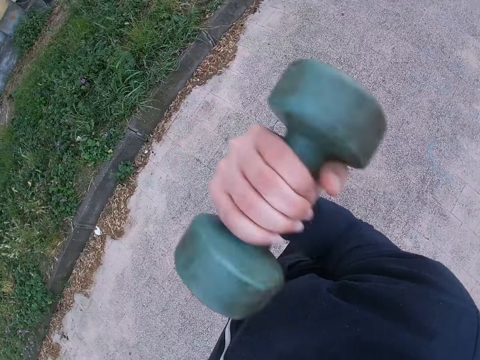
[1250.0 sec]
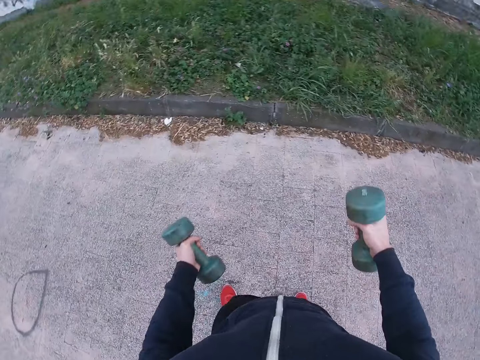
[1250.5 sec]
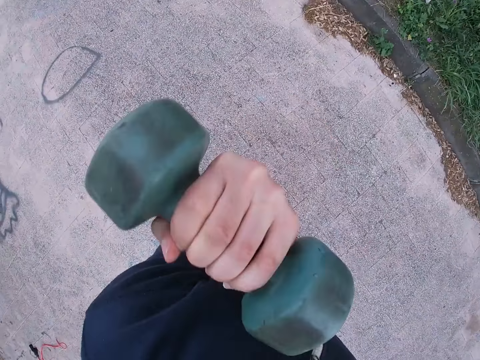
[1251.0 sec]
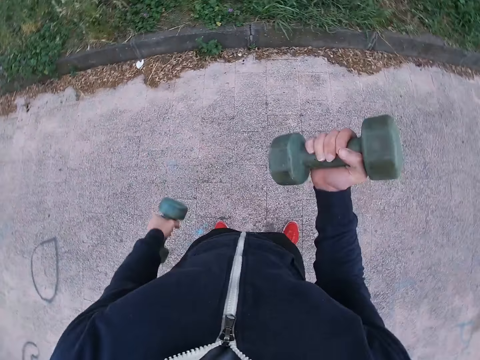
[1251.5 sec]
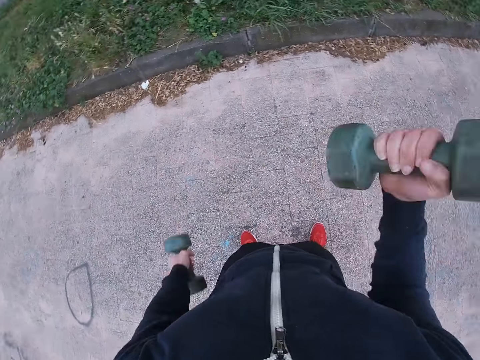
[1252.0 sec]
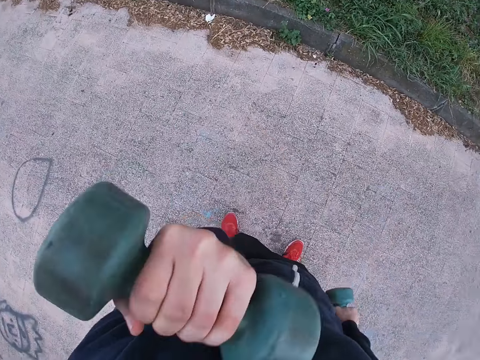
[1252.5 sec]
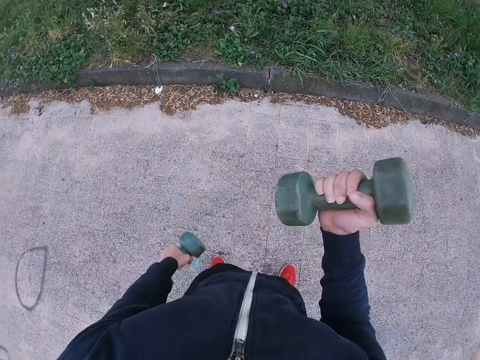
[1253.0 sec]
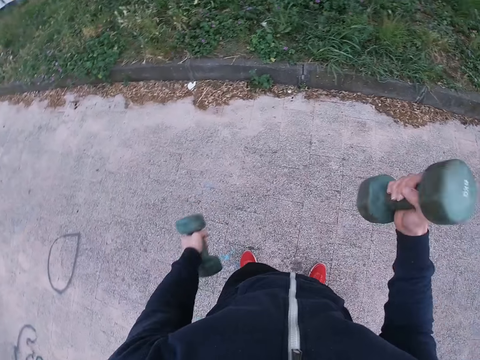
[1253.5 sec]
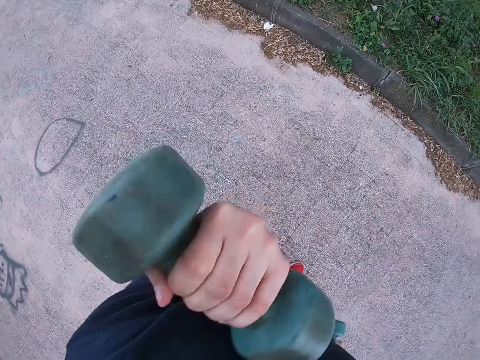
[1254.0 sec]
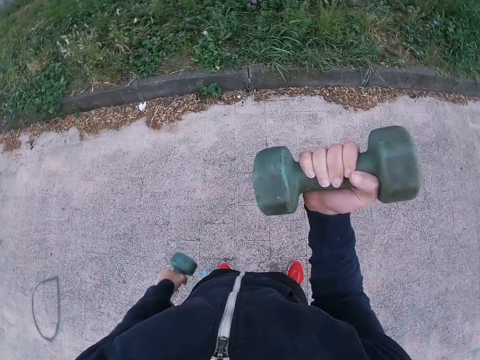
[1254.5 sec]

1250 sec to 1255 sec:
The camera wearer exercises.

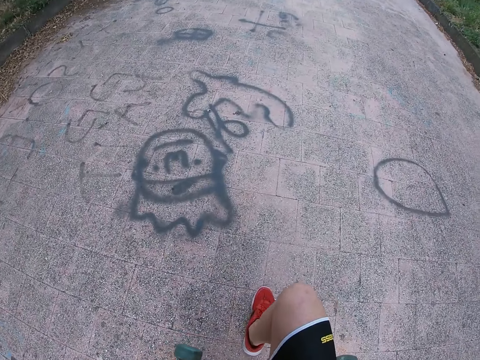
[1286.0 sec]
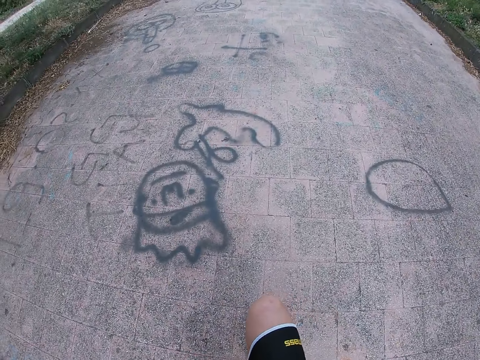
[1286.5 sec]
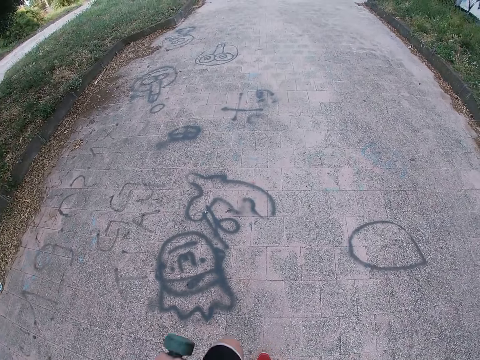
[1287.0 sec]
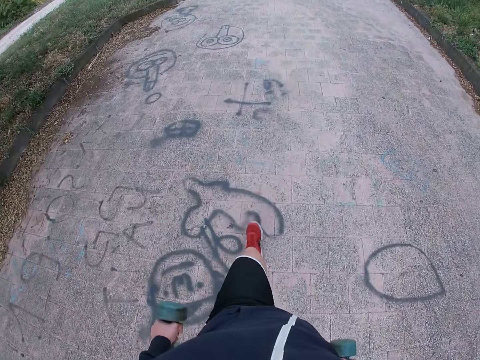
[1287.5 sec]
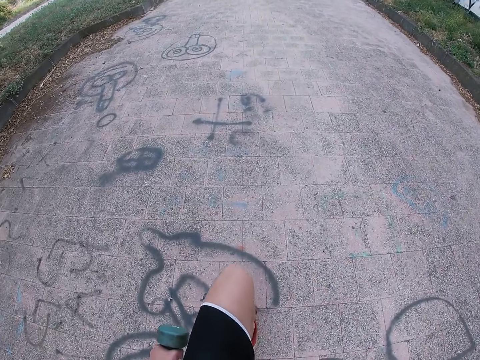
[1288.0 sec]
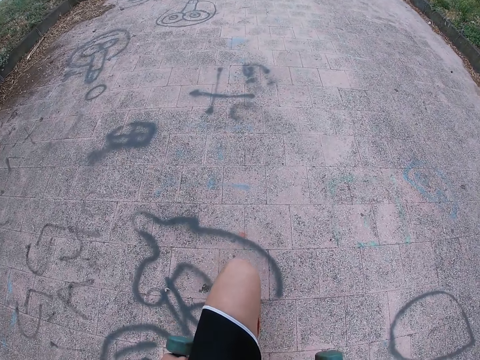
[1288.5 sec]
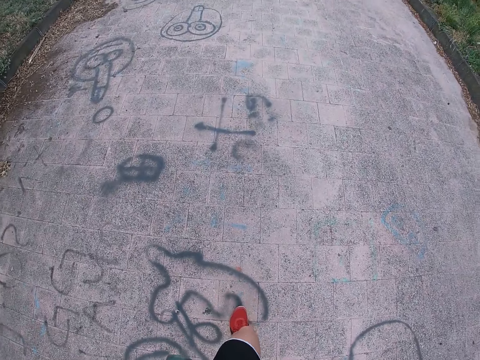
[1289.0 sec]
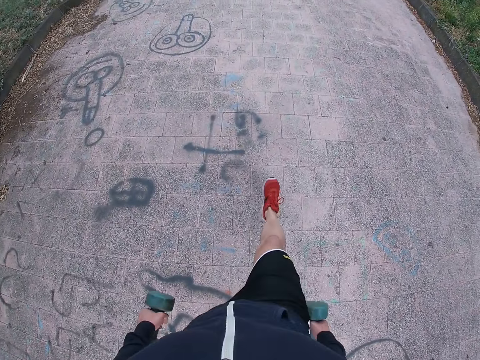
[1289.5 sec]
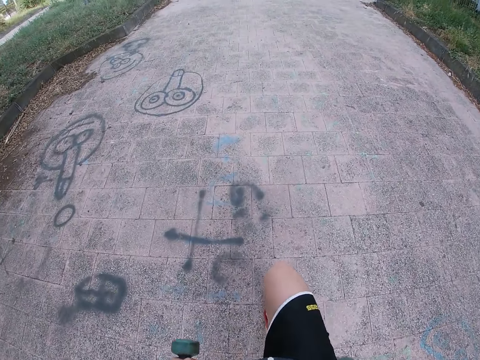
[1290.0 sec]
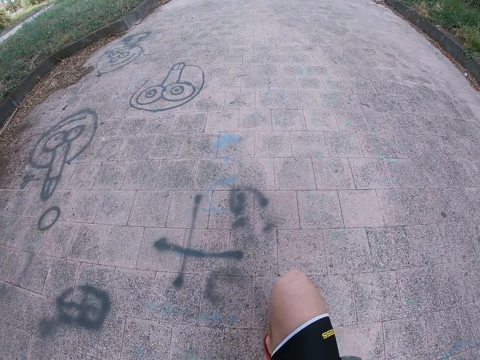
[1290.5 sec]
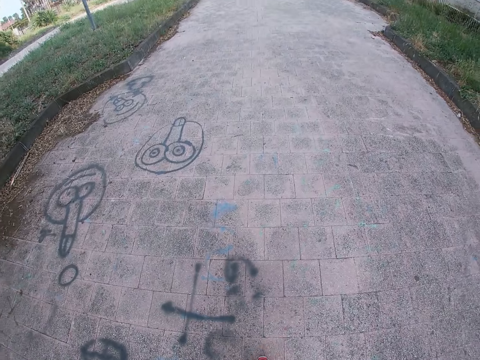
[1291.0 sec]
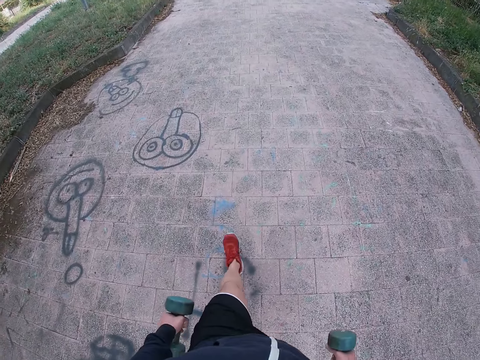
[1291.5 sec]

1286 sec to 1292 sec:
The camera wearer exercises.

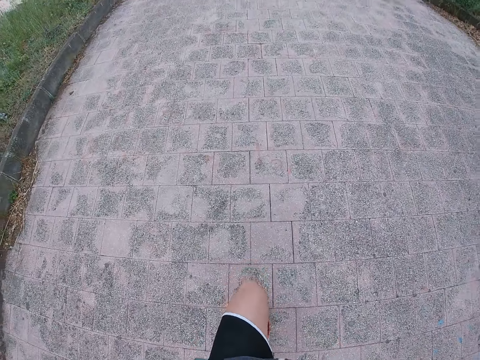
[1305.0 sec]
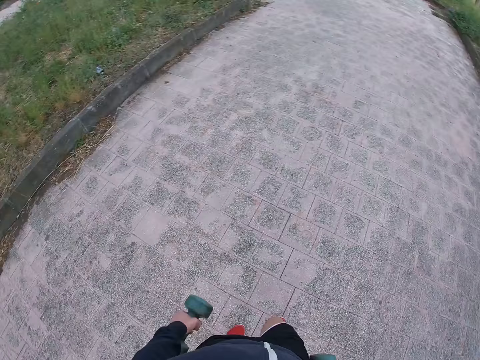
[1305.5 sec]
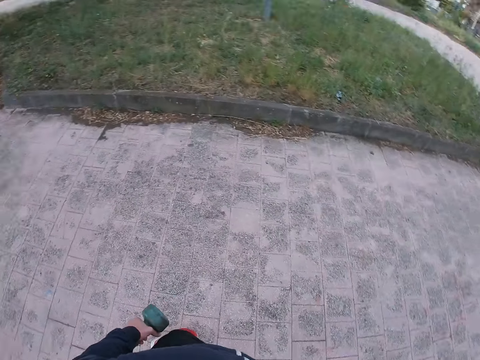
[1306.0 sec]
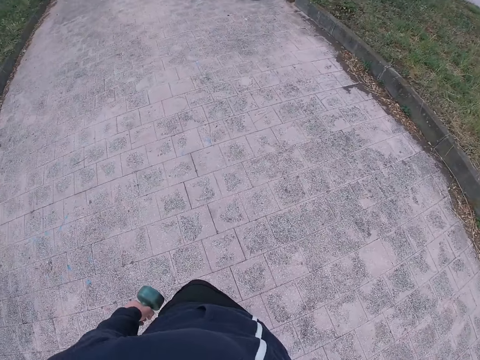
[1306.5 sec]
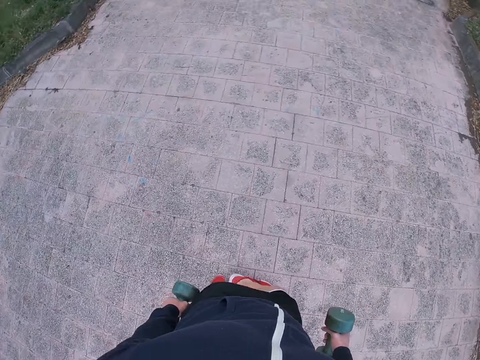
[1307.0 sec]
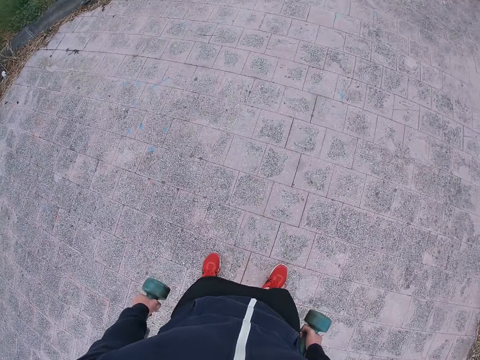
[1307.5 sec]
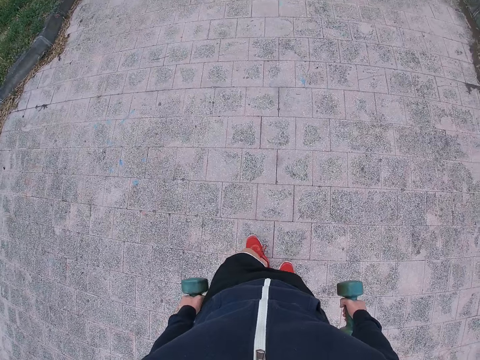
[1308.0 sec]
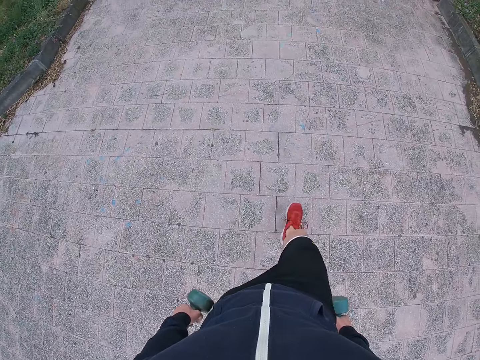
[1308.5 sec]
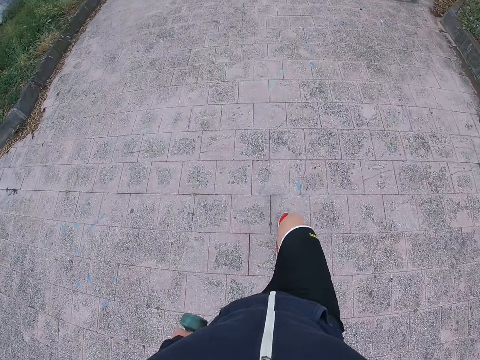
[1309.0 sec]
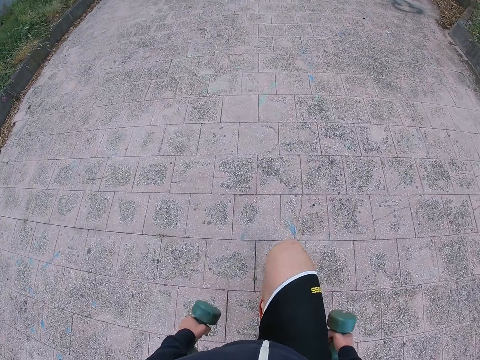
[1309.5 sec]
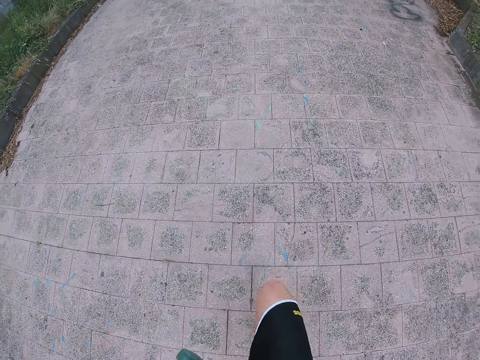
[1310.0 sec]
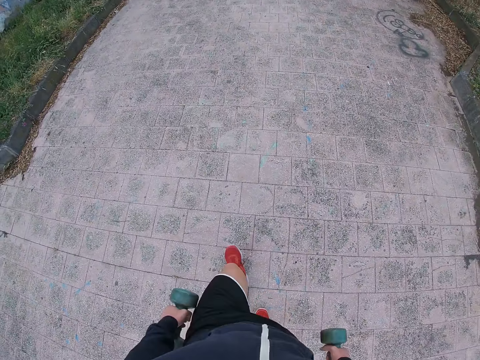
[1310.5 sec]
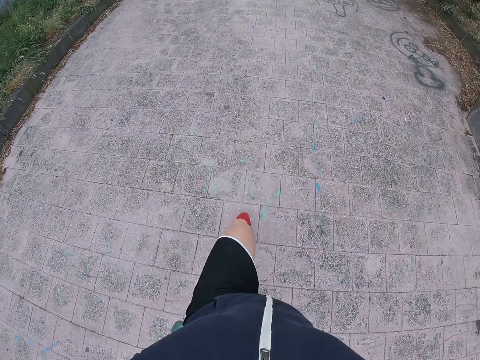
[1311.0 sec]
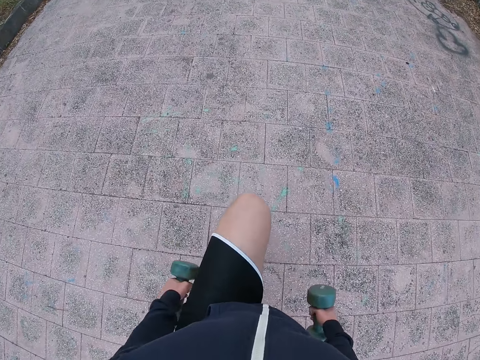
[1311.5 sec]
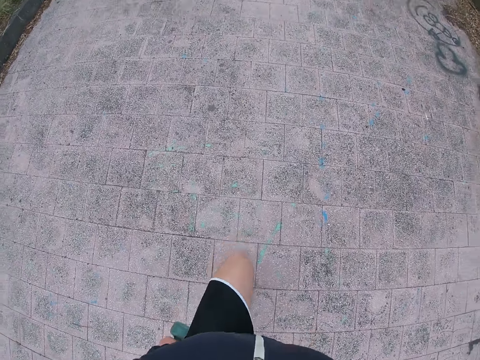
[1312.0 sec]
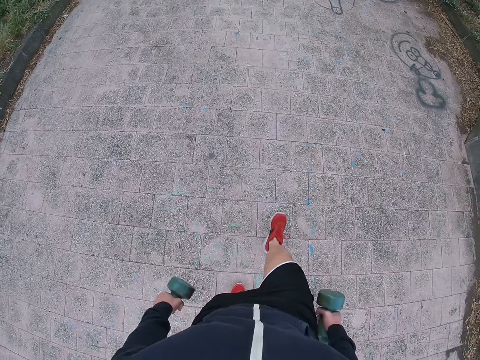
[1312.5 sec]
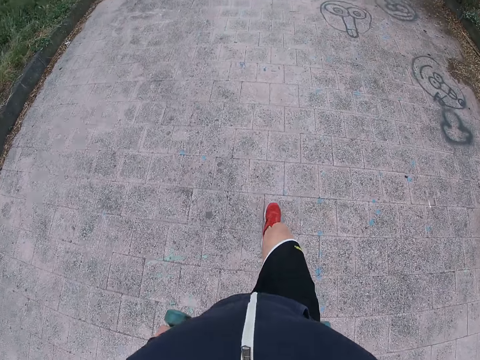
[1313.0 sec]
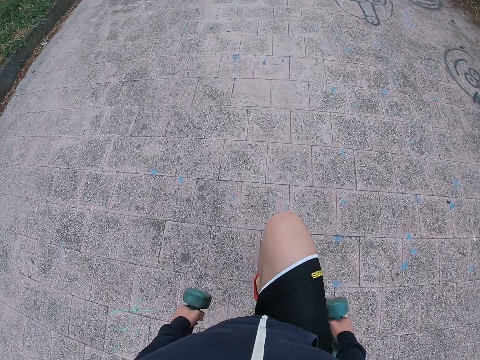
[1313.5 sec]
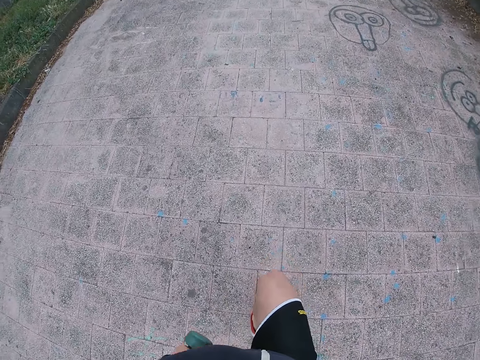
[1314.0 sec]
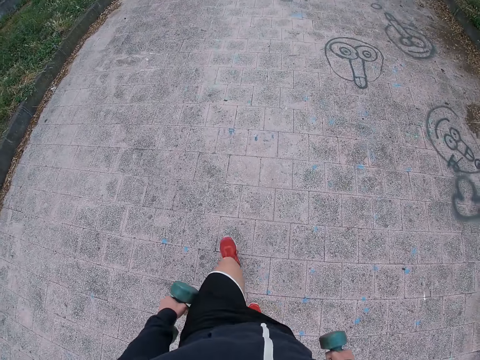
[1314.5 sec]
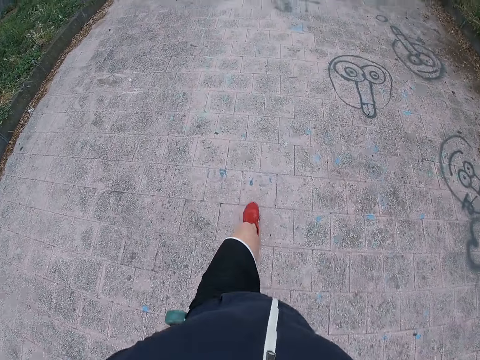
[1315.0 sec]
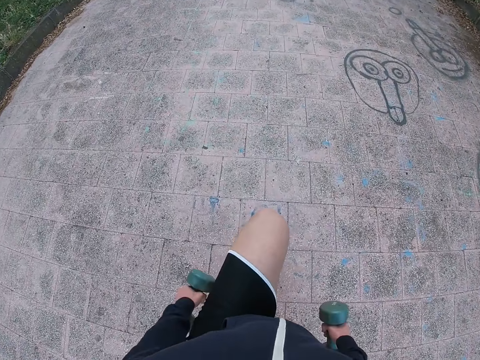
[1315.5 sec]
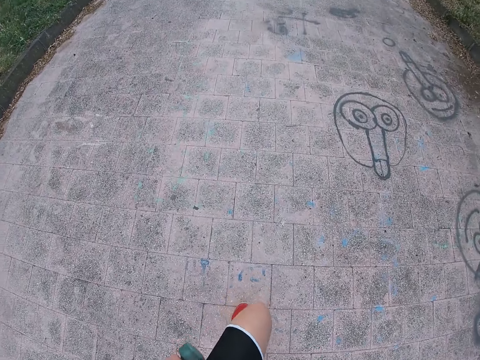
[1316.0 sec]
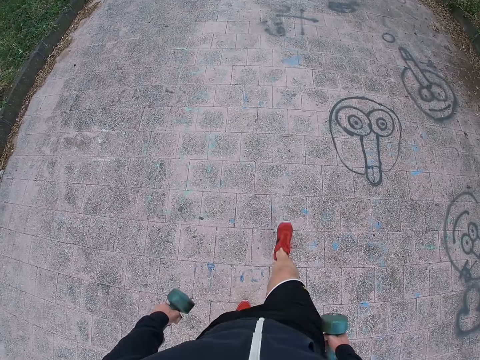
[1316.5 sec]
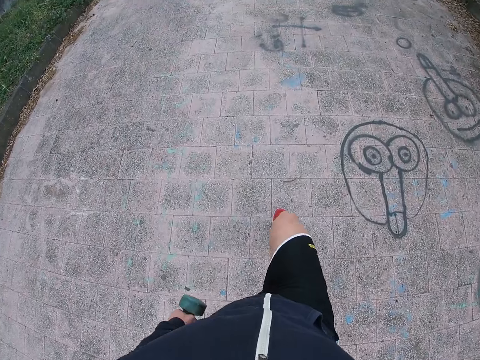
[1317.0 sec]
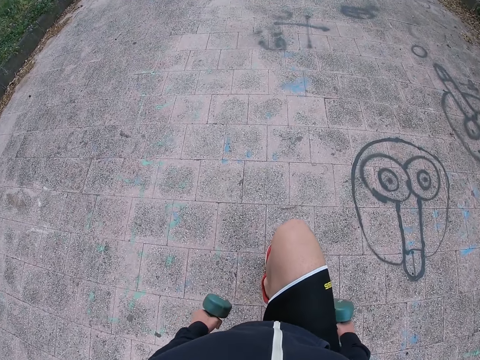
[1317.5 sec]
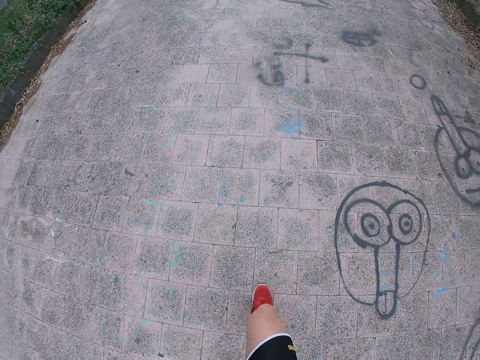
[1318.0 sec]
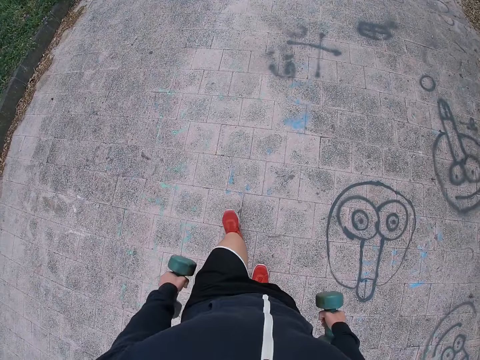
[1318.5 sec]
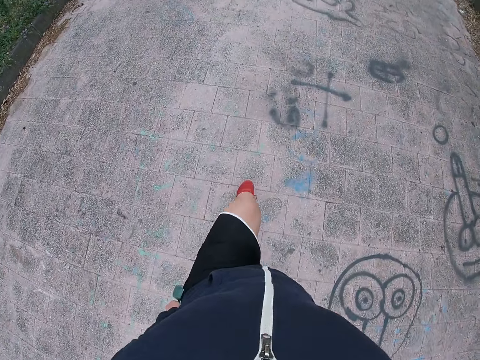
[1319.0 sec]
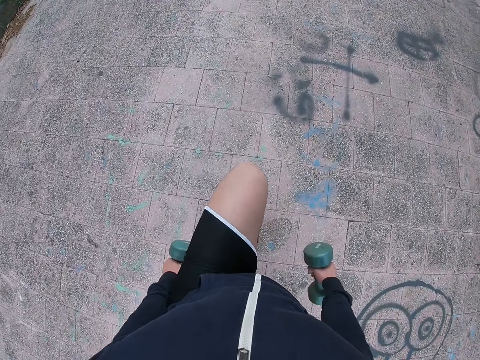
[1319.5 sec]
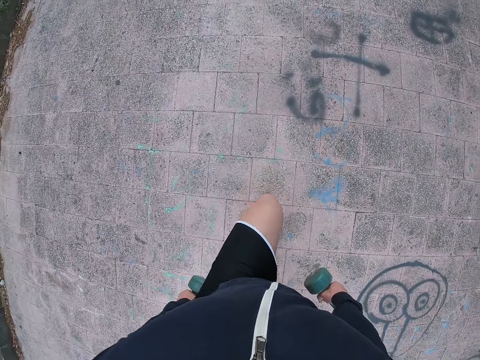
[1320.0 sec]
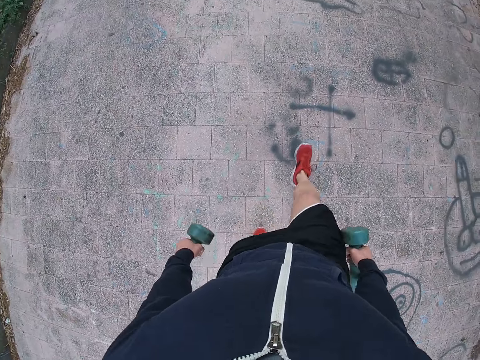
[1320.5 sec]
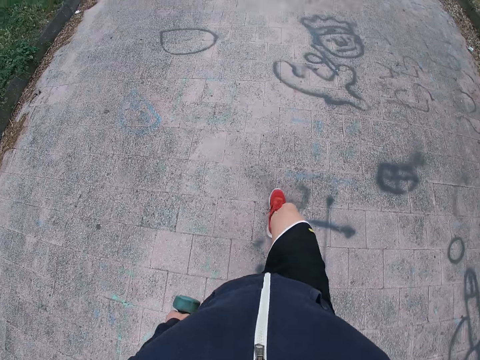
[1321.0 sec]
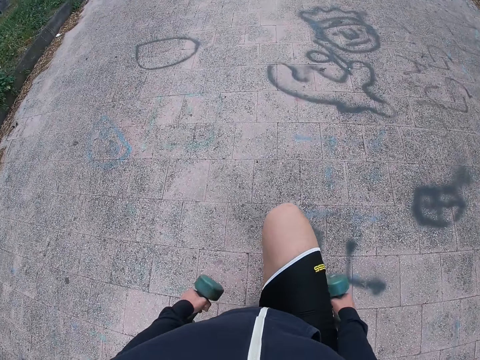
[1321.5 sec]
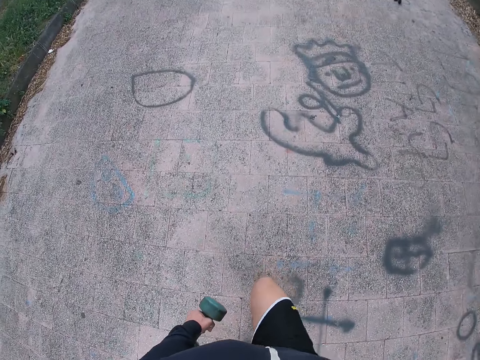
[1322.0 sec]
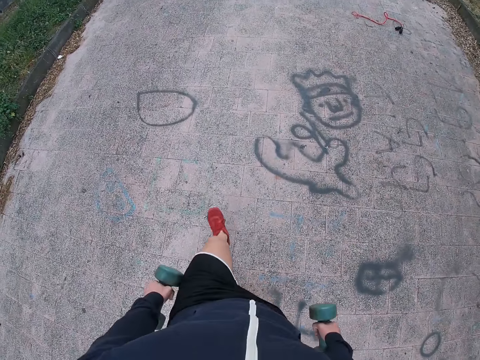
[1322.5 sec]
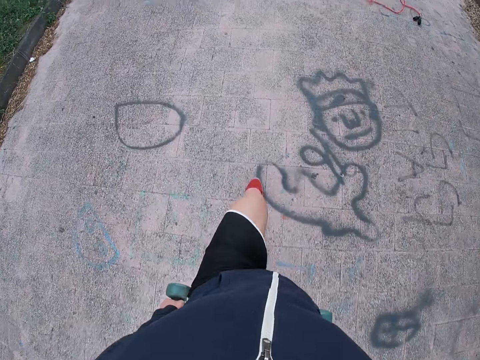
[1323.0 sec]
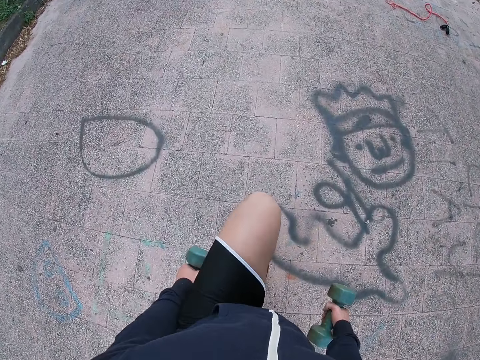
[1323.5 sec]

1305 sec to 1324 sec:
The camera wearer turns around. They exercise.
